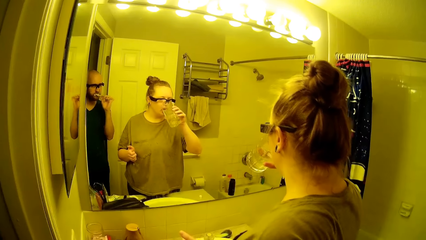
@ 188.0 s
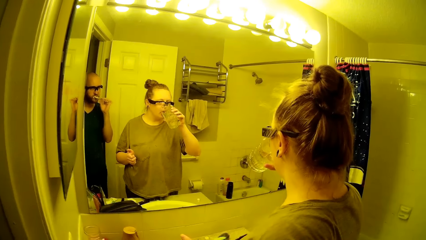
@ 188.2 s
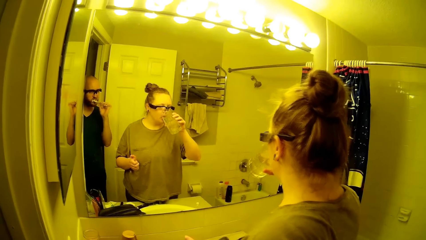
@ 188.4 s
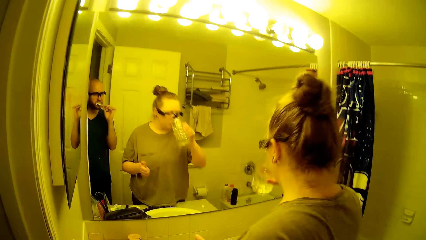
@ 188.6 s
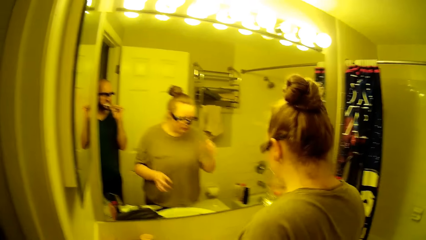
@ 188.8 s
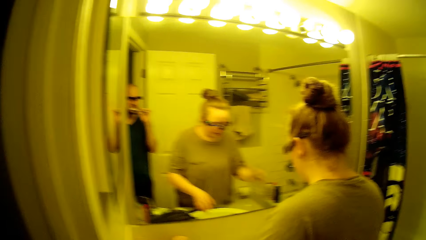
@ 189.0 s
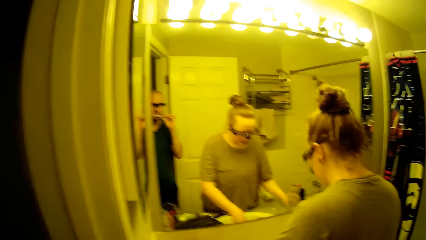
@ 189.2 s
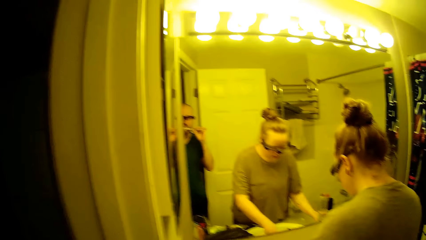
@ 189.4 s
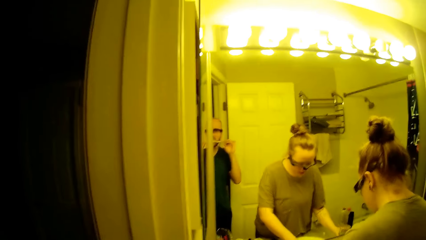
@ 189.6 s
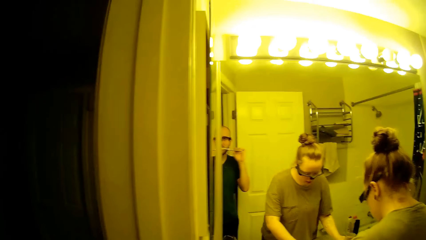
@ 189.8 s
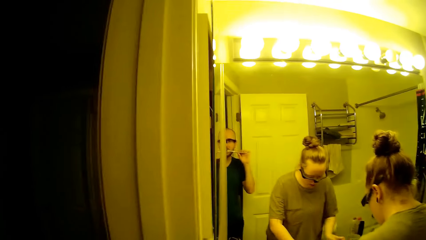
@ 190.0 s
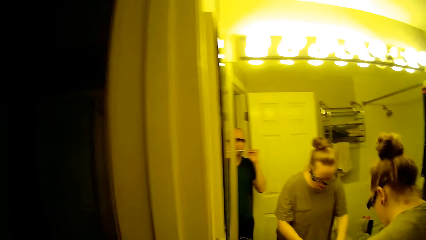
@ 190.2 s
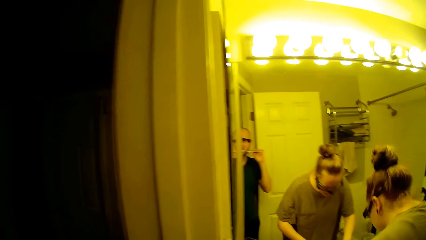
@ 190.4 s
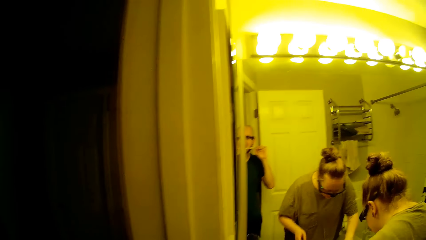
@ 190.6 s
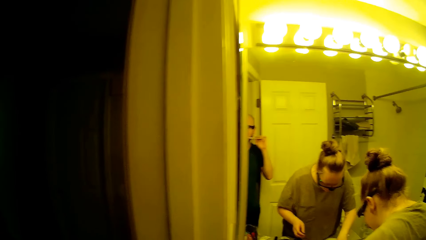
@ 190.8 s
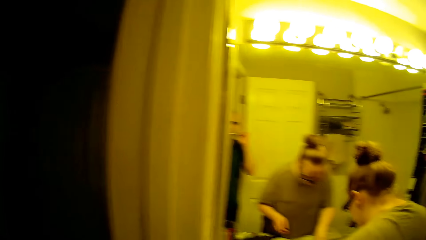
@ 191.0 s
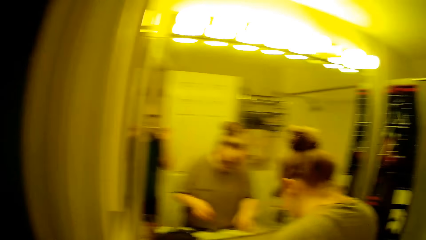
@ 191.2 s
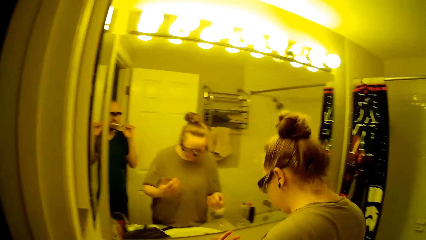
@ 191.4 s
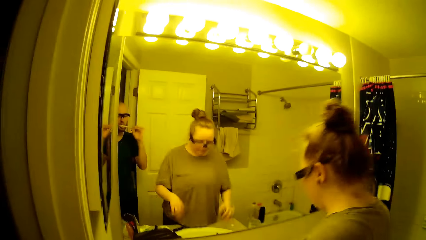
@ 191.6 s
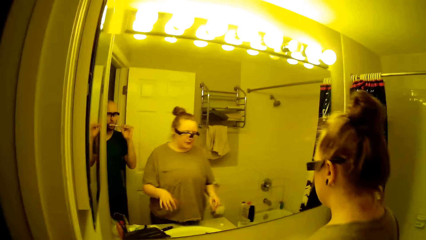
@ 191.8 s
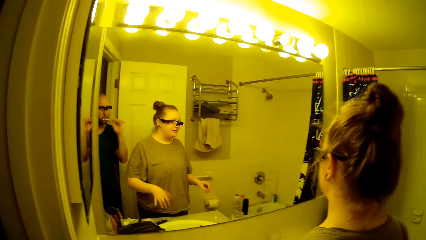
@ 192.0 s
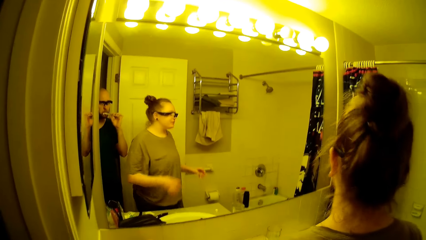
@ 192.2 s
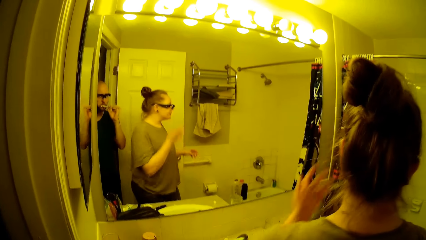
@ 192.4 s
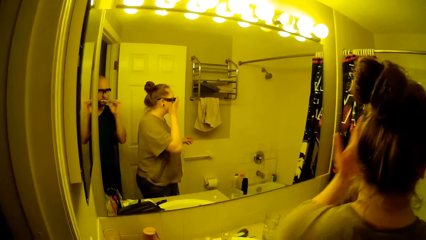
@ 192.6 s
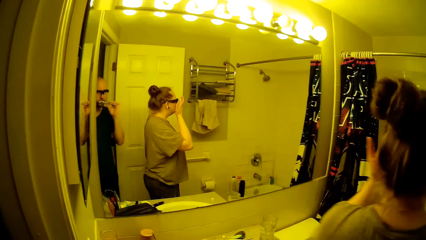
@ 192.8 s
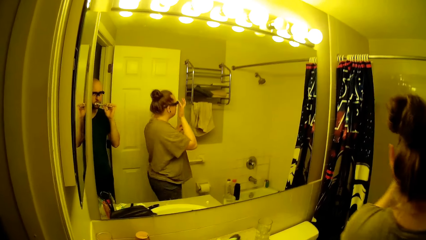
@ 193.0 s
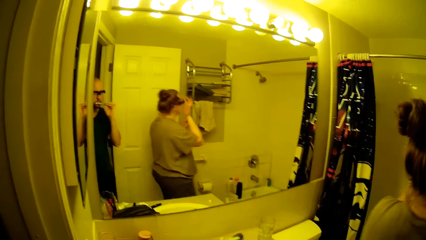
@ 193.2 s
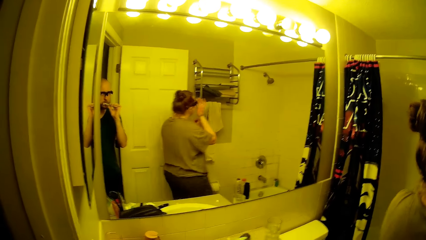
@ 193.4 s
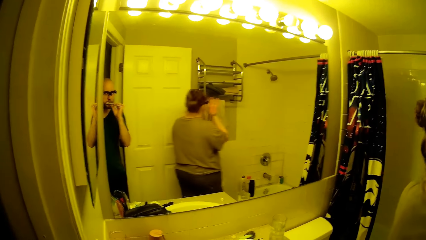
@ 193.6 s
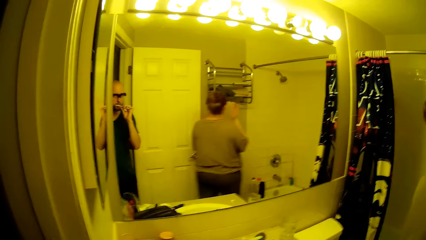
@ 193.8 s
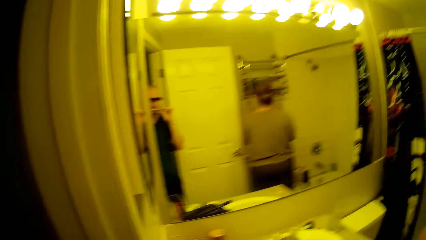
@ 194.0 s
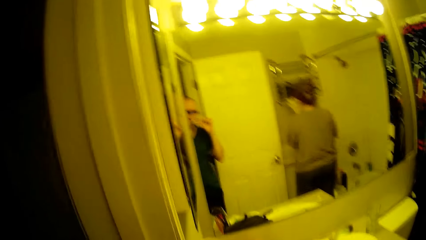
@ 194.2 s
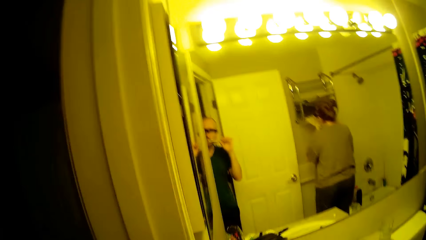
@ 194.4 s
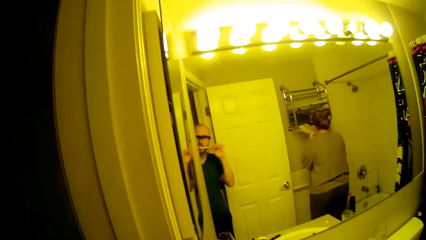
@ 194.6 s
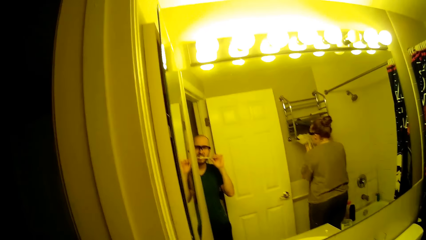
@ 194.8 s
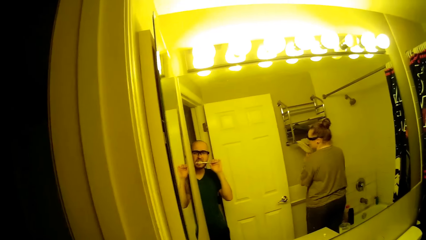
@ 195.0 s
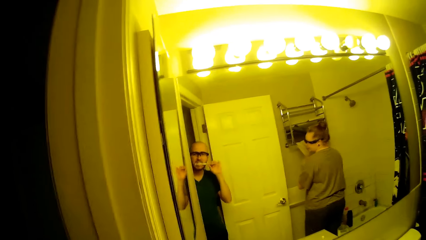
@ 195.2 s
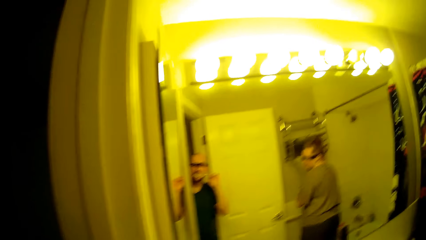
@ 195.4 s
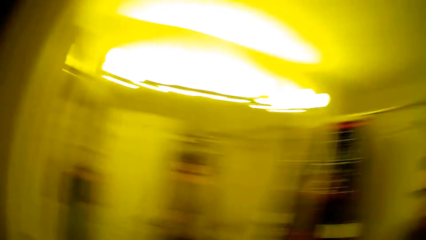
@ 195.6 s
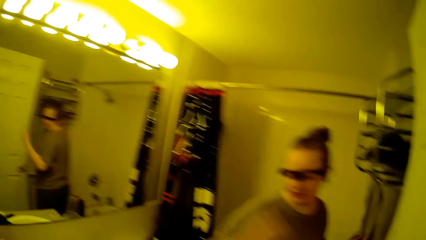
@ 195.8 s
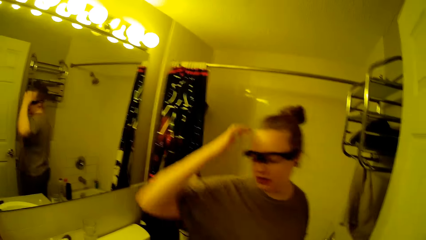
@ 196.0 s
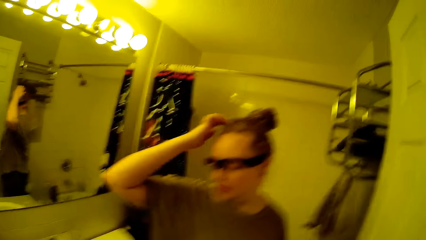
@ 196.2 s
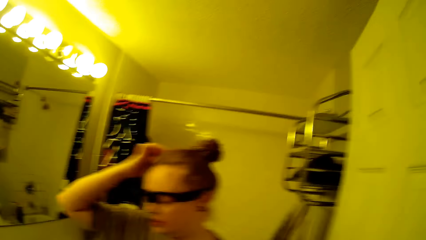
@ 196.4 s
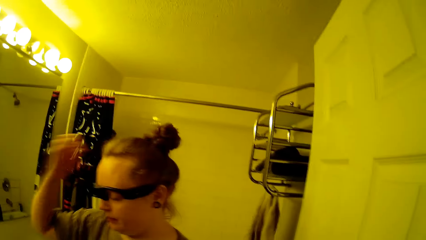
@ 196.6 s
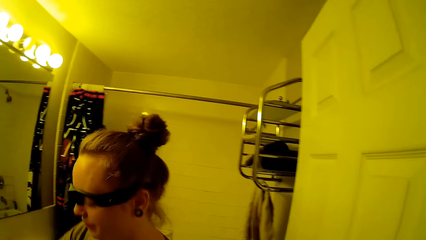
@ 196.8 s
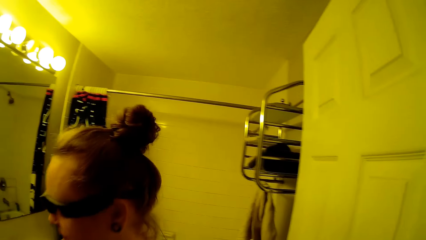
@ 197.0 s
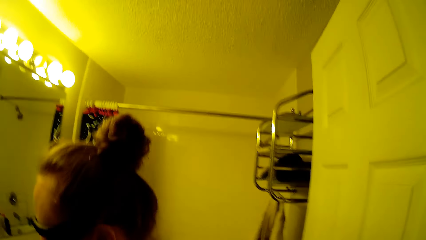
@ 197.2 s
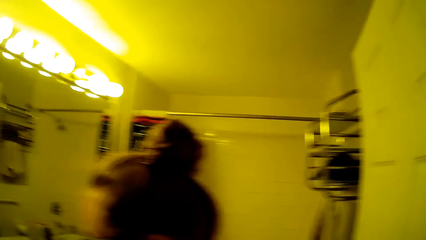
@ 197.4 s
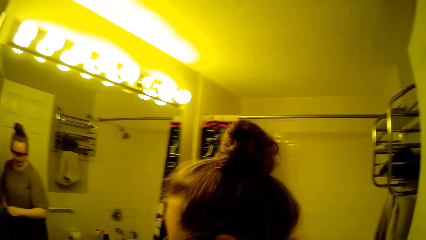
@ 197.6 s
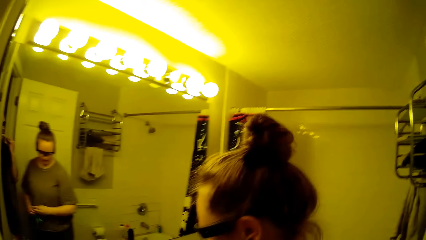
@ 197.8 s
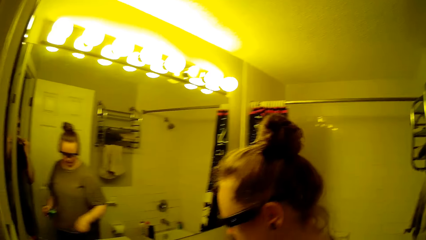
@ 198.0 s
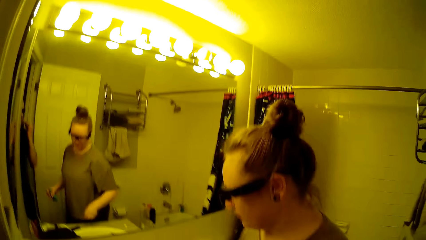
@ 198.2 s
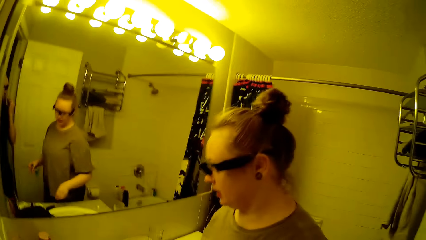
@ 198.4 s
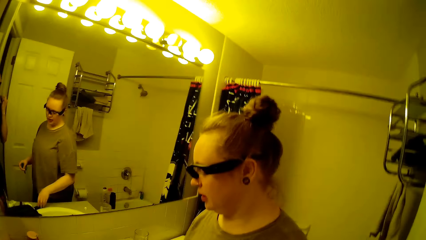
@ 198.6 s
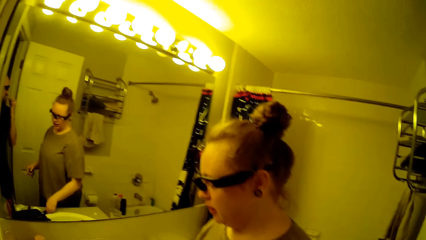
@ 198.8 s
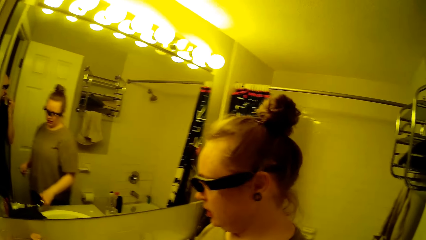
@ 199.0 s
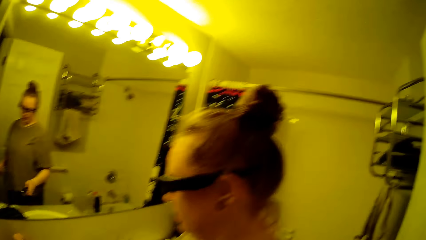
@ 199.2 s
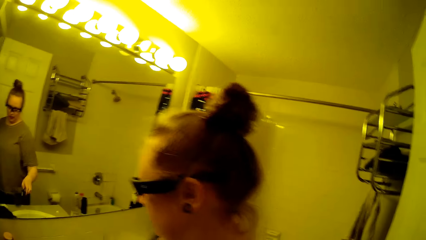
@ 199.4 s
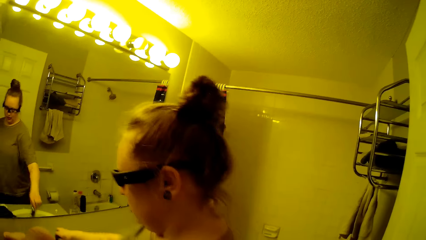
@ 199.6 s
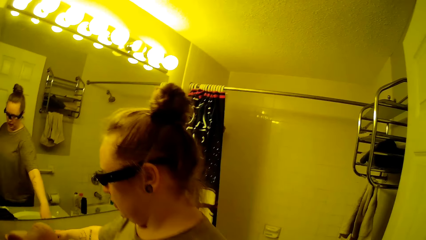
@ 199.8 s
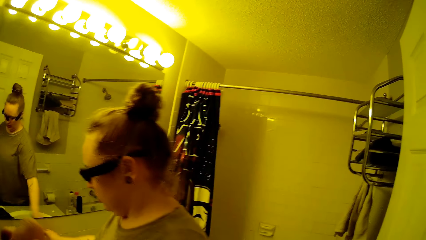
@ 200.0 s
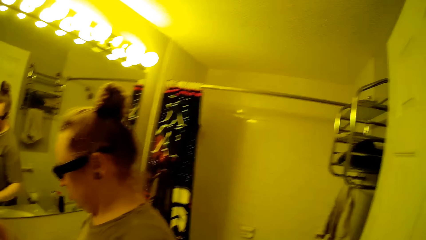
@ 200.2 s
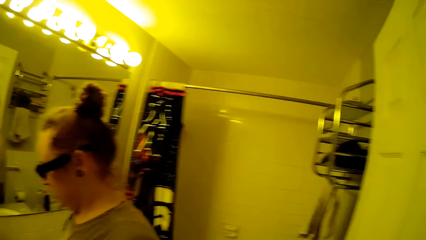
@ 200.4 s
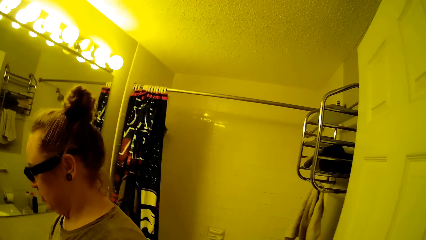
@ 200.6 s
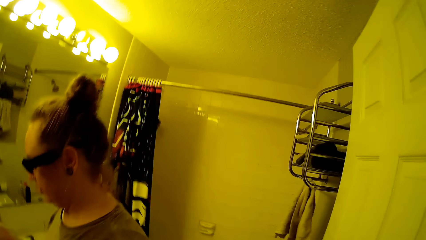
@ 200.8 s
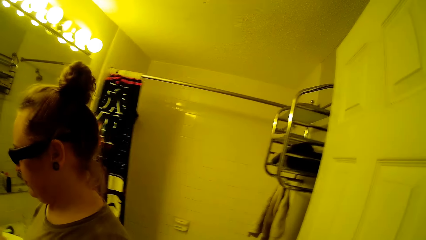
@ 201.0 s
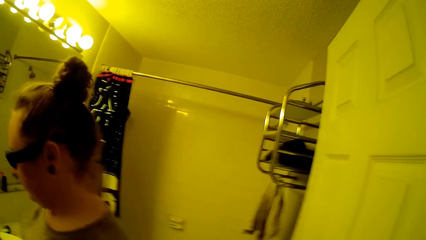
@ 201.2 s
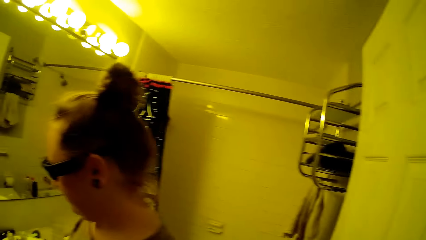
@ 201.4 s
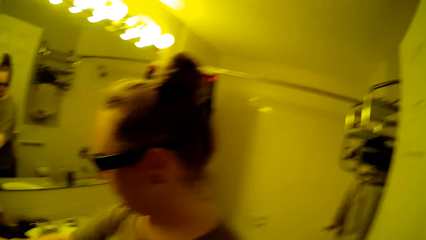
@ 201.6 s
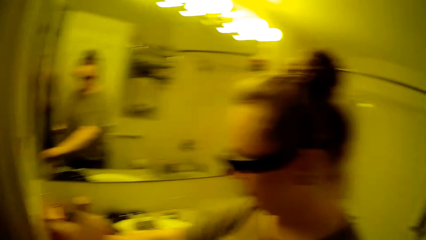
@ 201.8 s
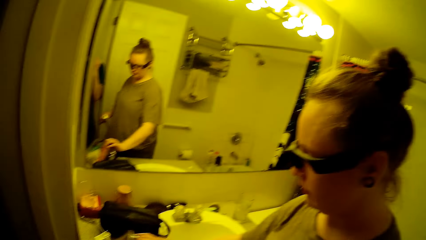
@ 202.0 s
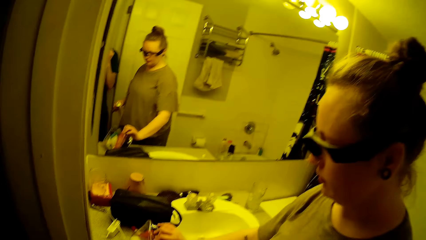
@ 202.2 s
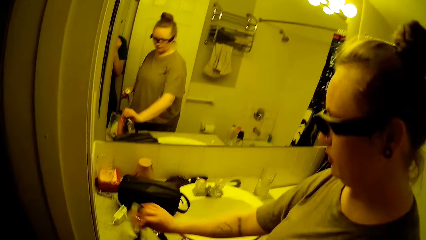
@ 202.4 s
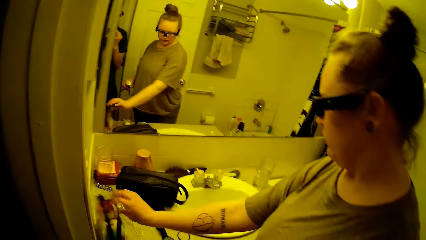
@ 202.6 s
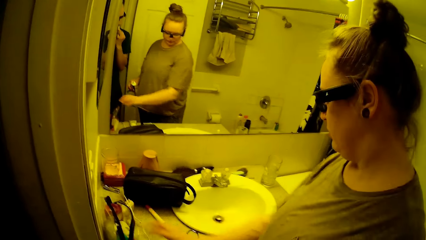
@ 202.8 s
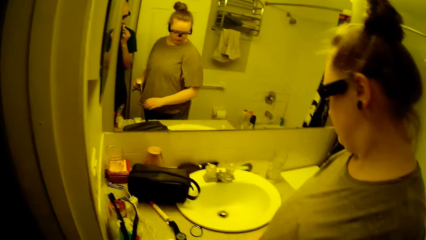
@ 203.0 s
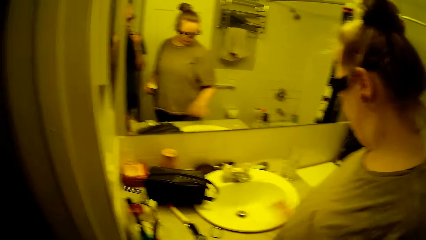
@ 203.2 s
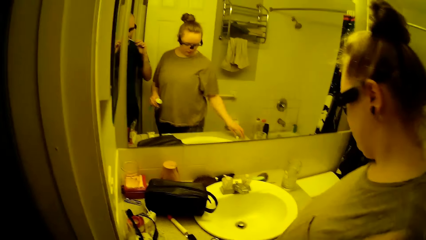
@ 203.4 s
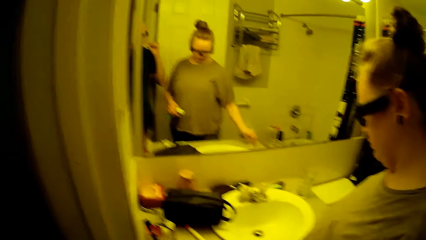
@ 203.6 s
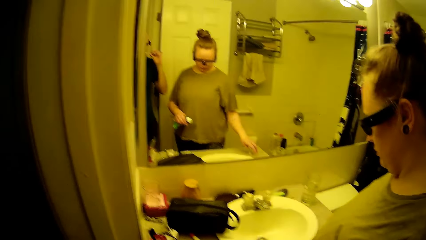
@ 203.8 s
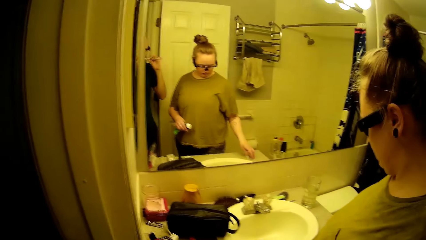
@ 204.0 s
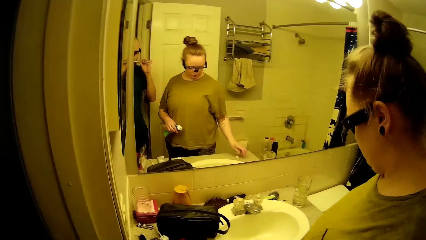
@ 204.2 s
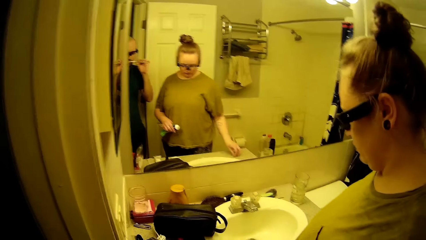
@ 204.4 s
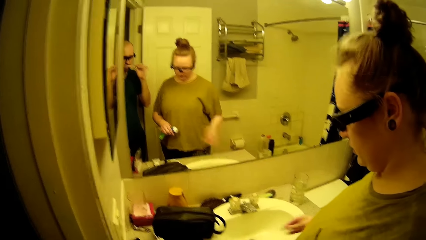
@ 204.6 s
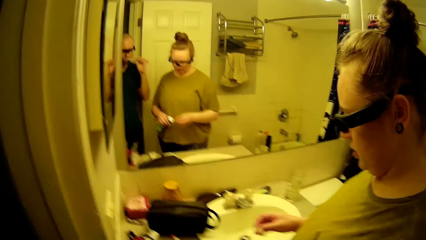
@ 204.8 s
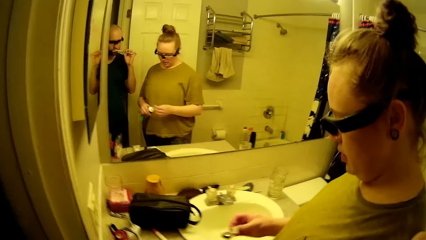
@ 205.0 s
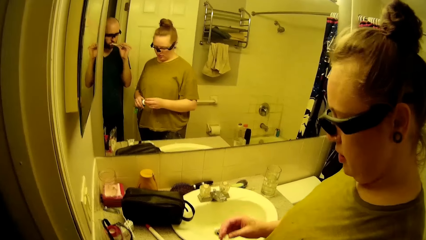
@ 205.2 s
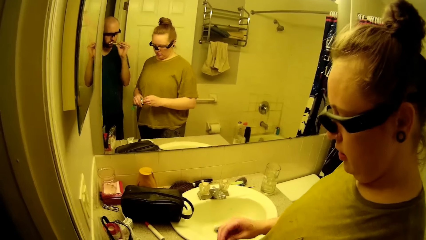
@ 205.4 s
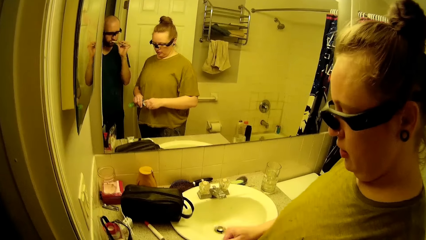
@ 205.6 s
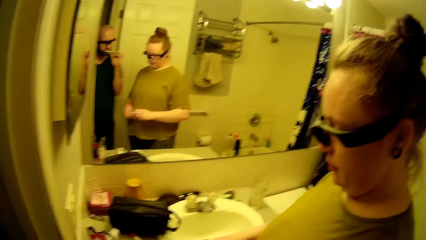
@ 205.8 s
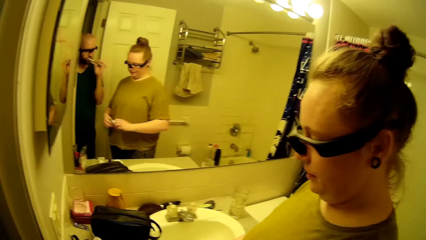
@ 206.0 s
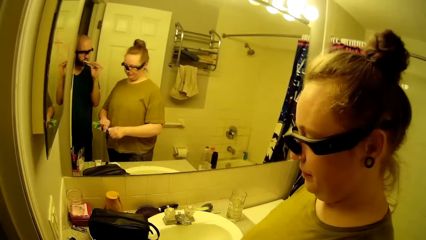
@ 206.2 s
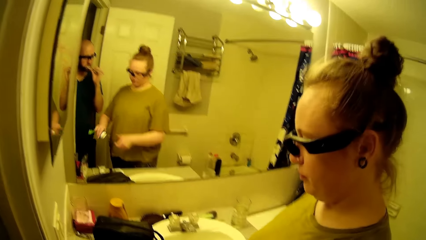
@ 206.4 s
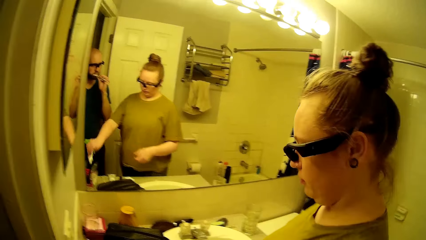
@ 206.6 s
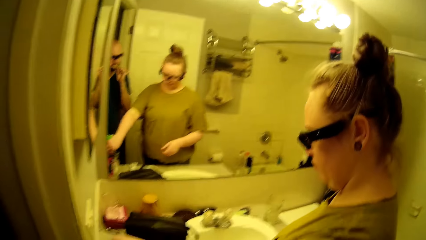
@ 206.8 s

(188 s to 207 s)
The woman drinks water from the glass cup in her right hand. The woman shakes her hand. The woman touches the glasses on her face with her right hand. The woman wipes her mouth with a towel on a toilet rack with both hands. The woman scratches her hair with her right hand. The woman passes a hair packer to her left hand from her right hand. The woman picks a hair brush from the toilet sink with her right hand. The woman places the hair brush in her right hand into the toilet sink. The woman adjusts a transparent bag on the toilet sink. The woman picks the toothpaste lid from the toilet sink with her right hand. The woman closes the toothpaste tube in her left hand with the lid in her right hand.
